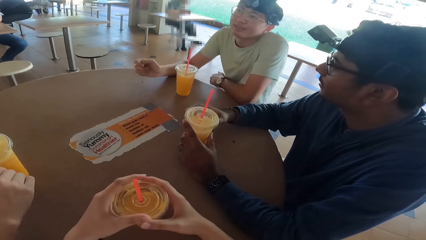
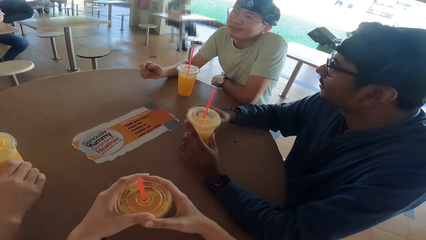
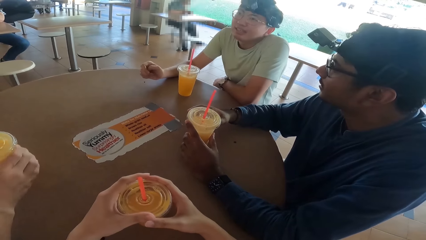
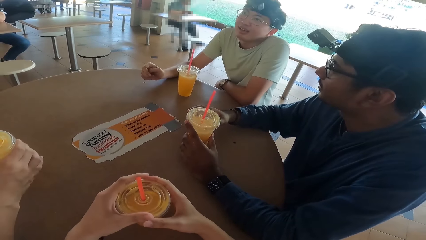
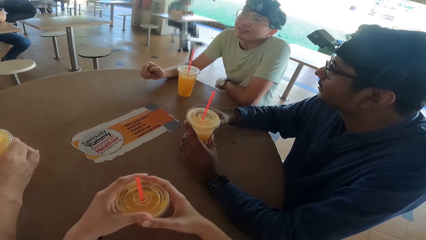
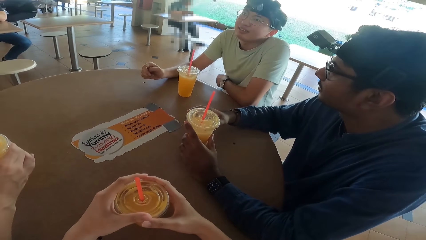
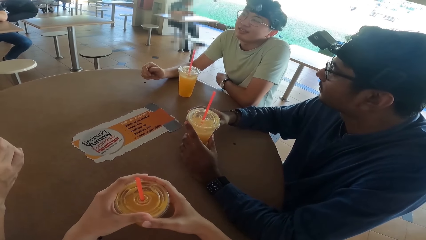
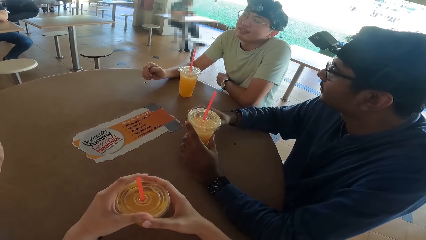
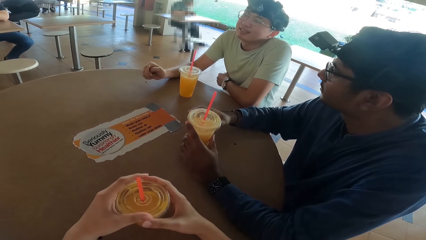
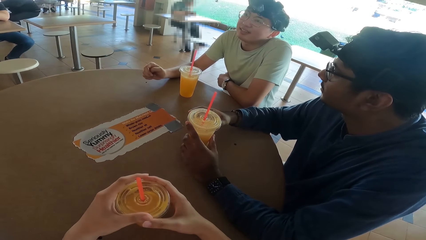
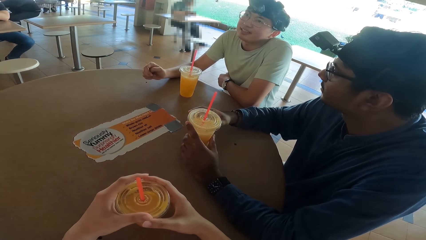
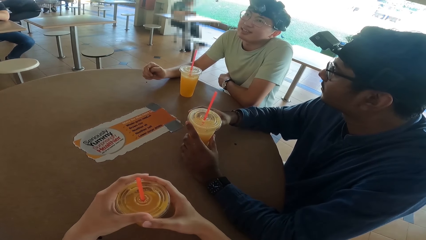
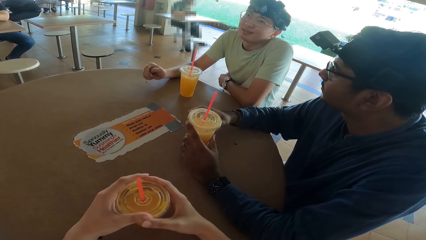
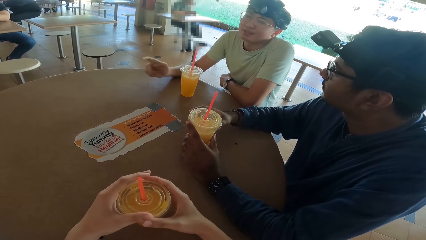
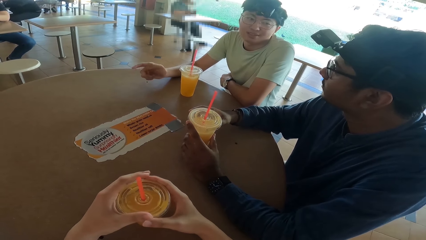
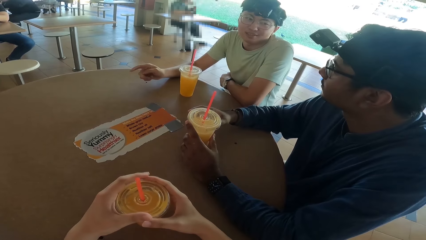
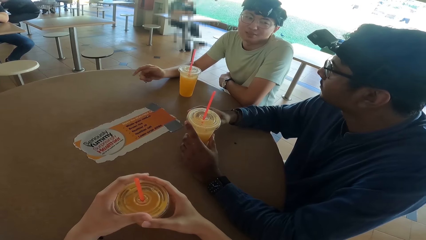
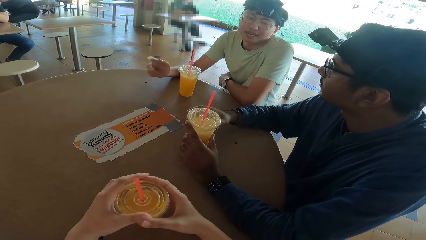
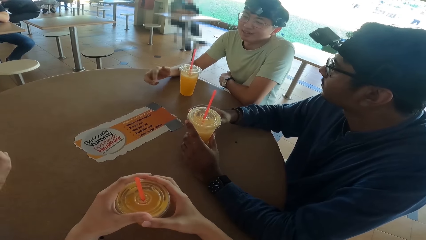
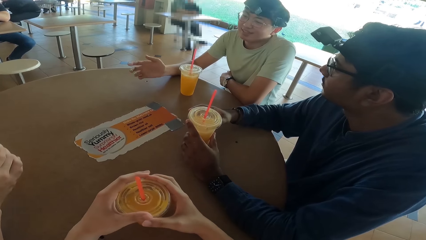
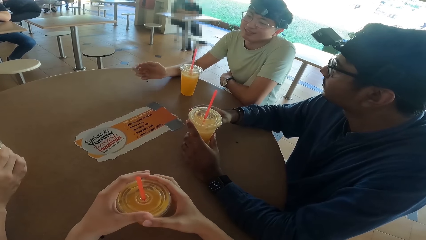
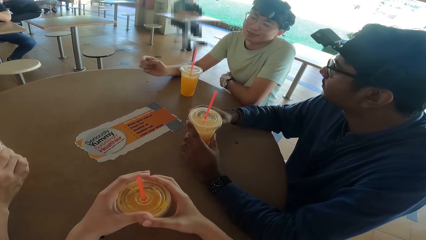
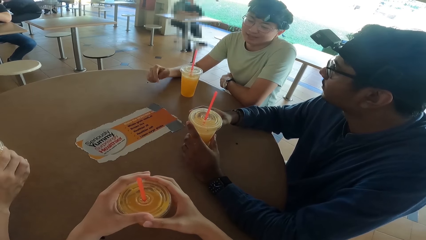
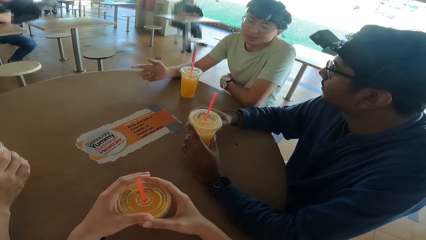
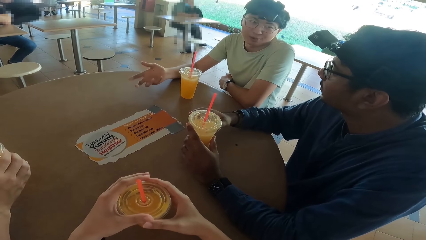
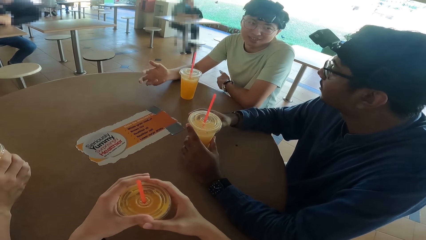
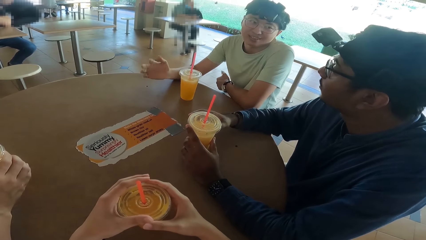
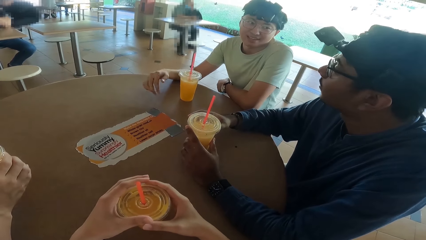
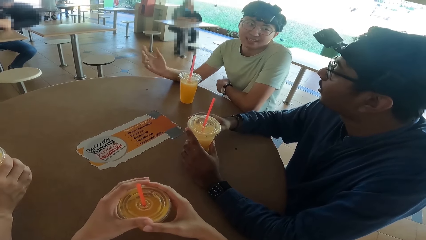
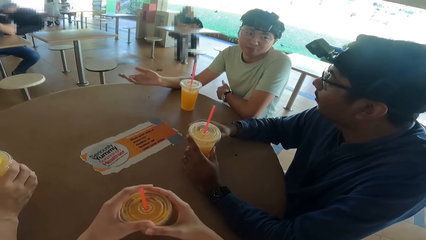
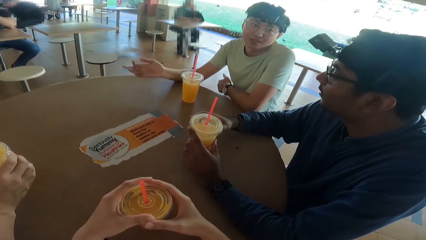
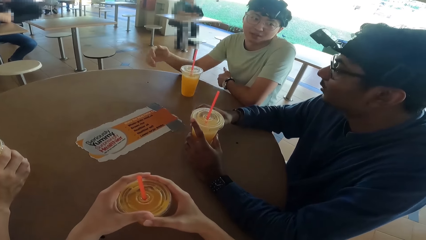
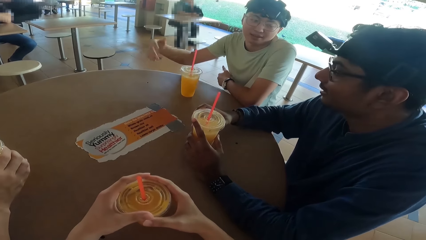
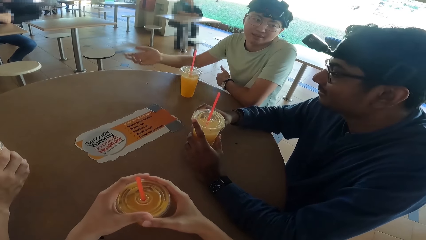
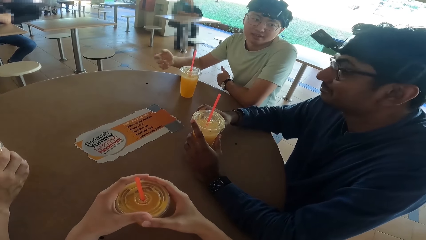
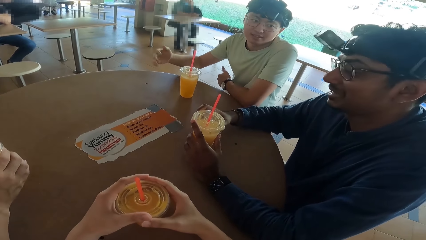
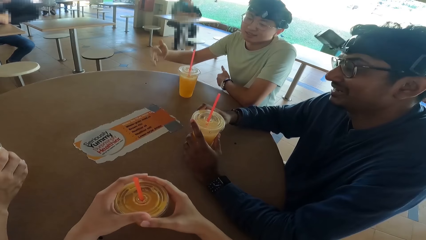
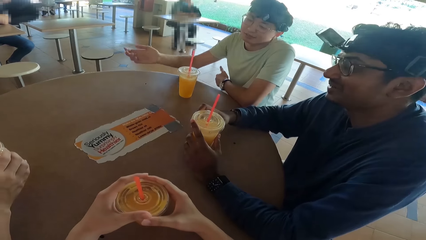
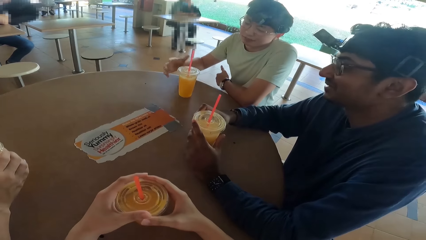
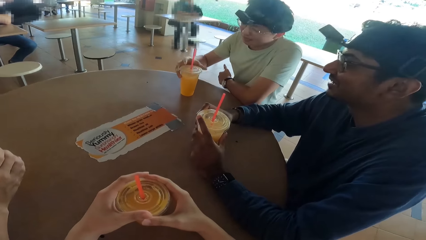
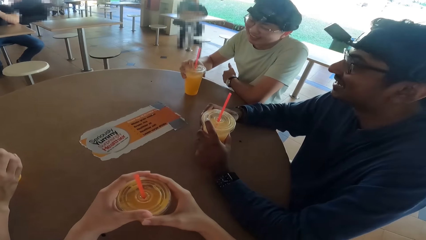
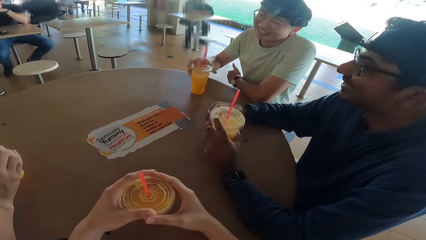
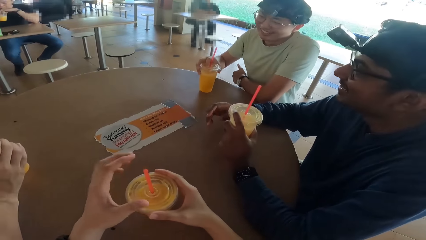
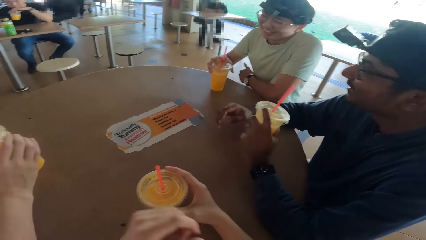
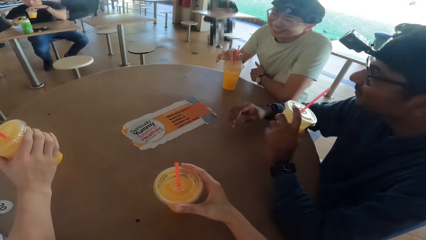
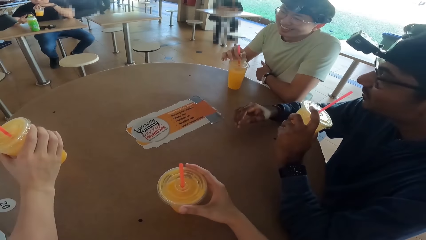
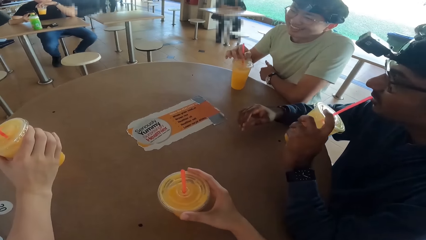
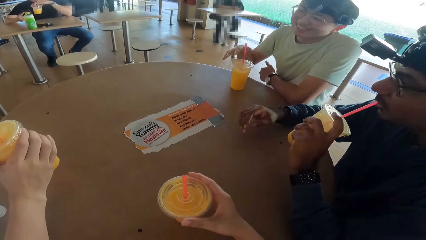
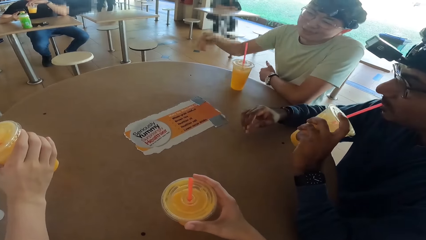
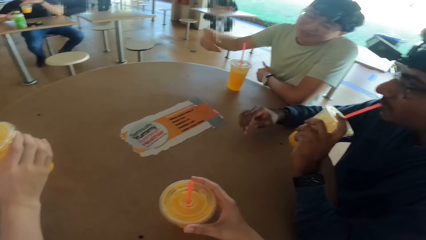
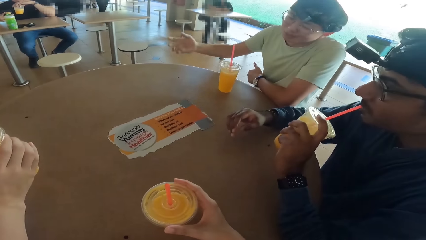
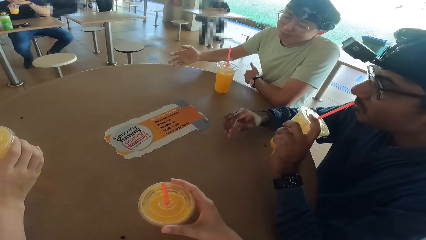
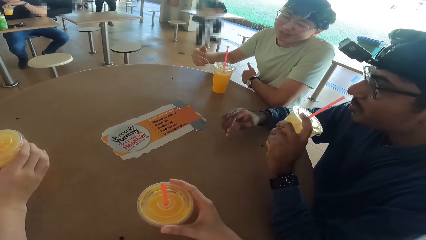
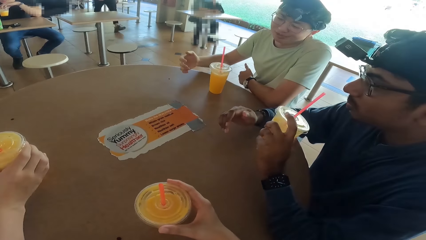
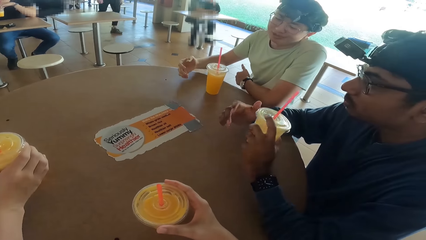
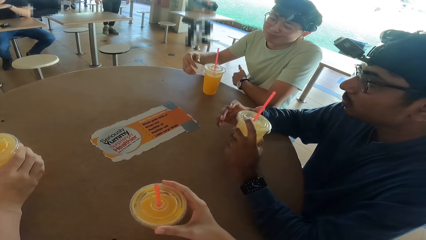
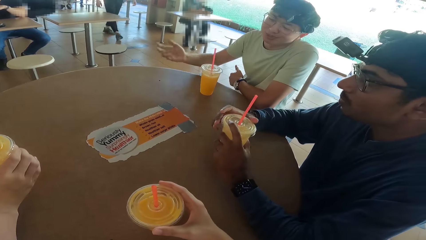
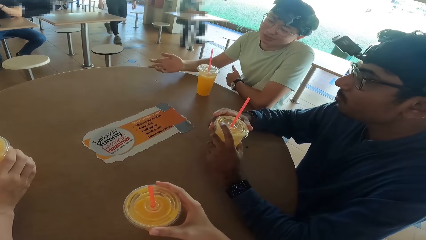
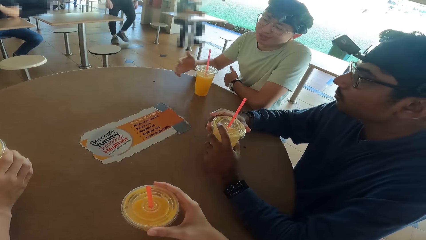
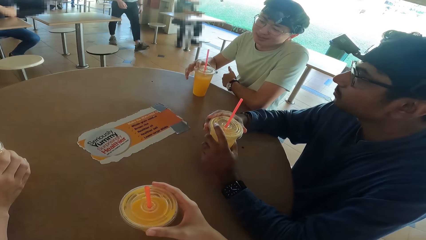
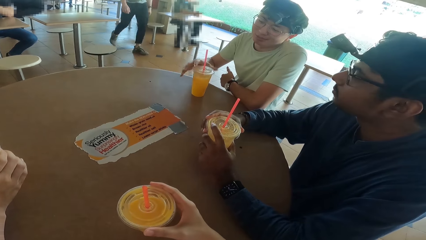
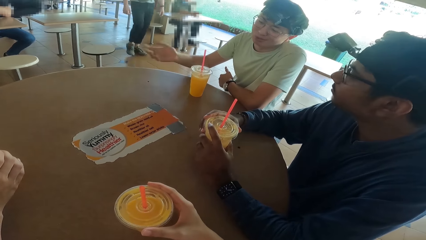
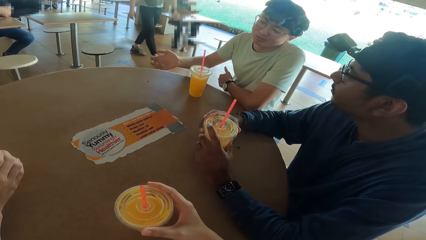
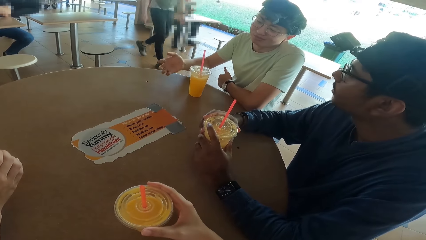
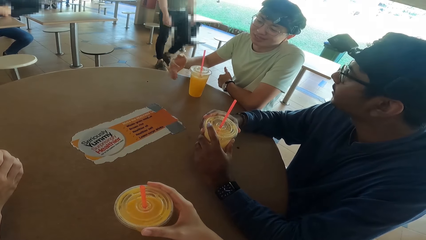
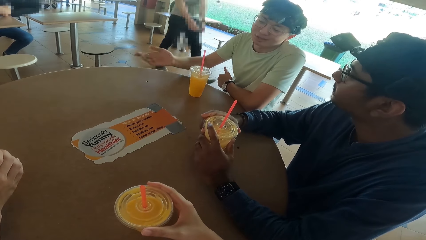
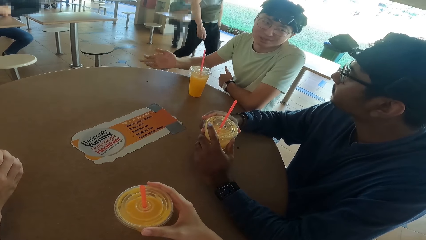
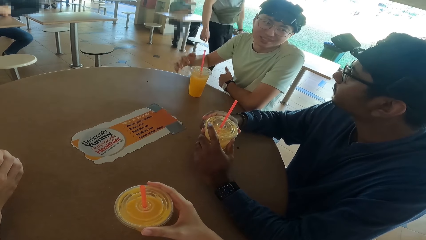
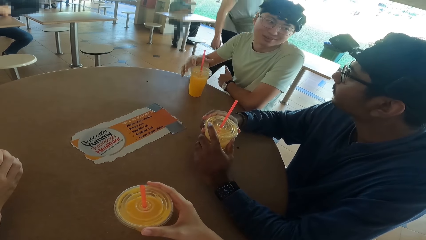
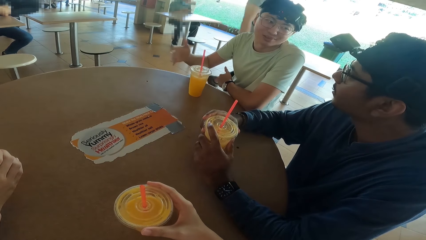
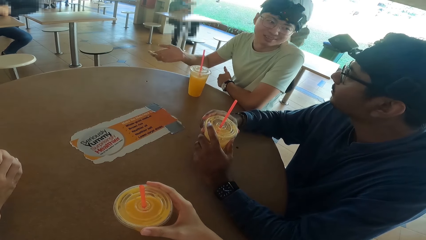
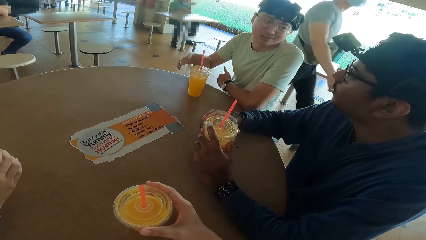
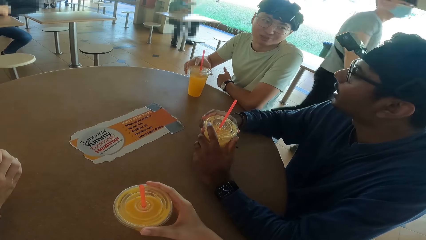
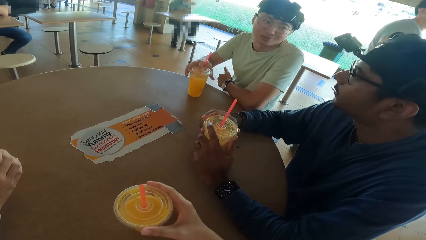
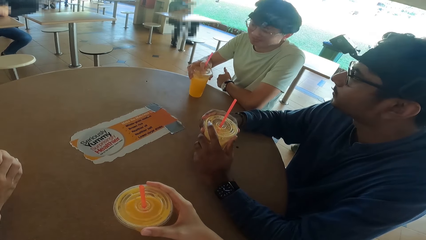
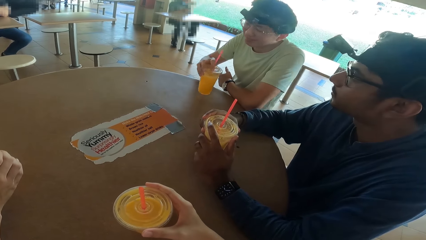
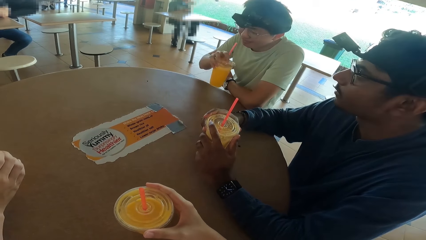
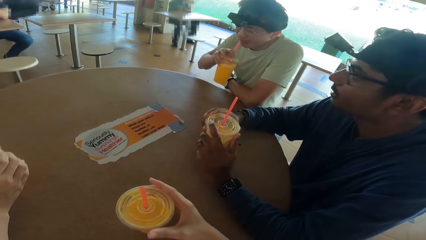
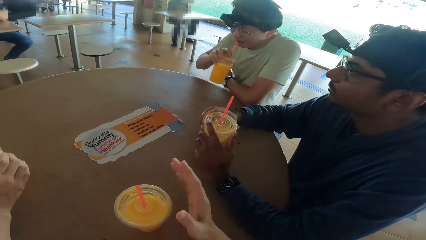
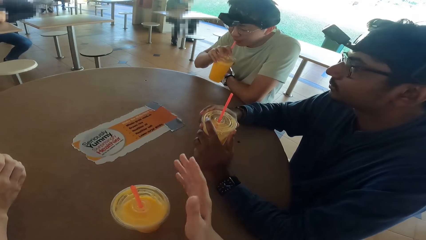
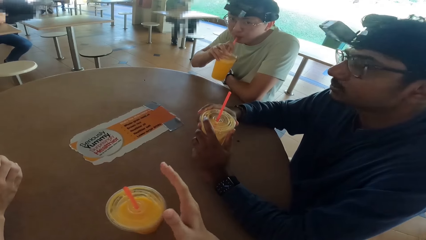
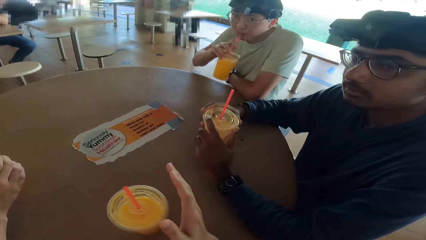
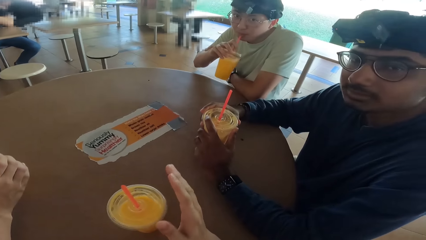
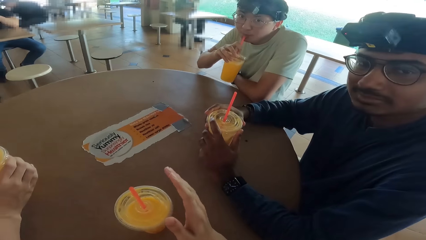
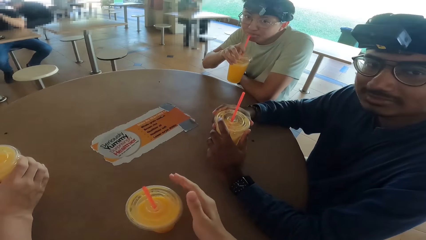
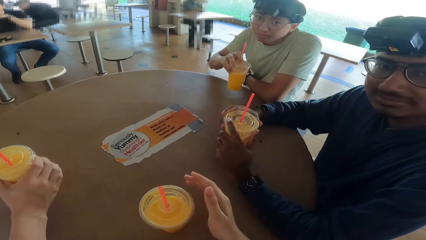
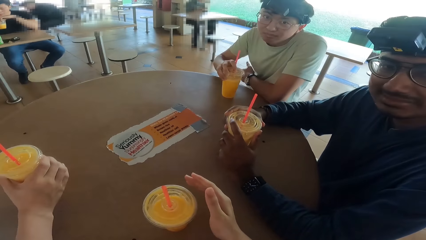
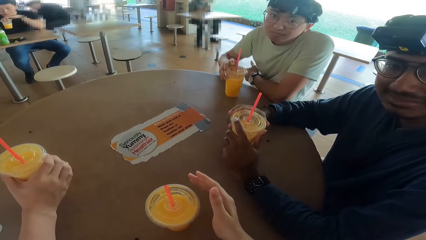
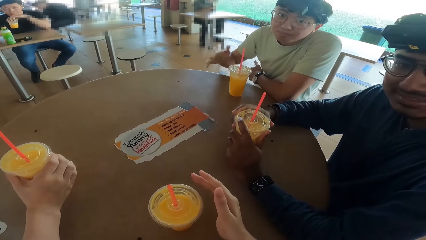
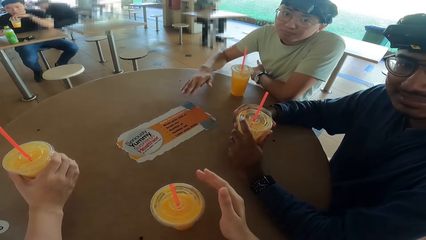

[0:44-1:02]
A person takes a drink. Another person takes a drink. A third person takes a drink. A person talks. The camera wearer talks.
